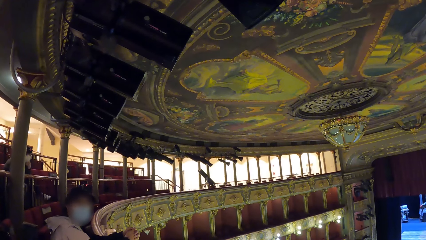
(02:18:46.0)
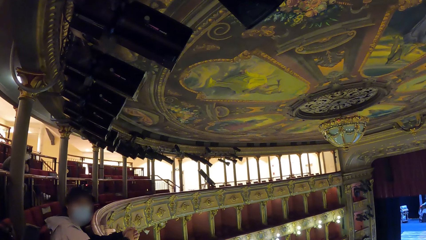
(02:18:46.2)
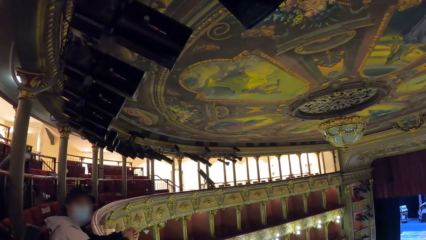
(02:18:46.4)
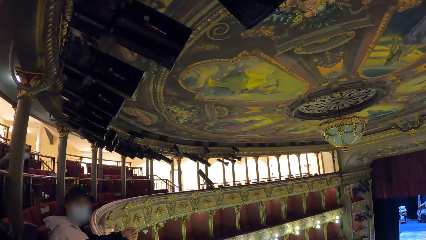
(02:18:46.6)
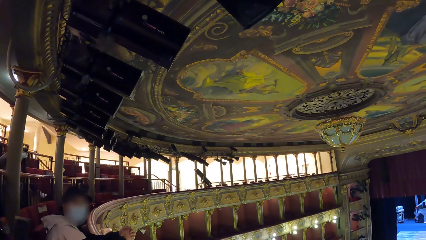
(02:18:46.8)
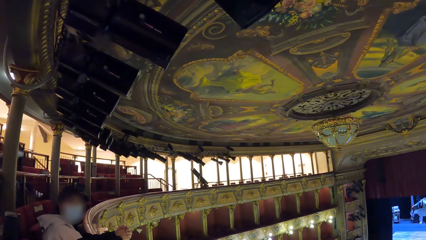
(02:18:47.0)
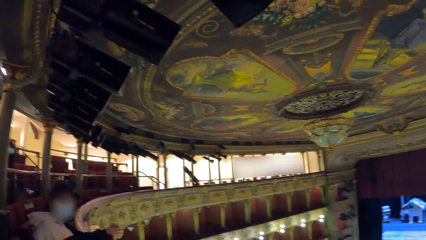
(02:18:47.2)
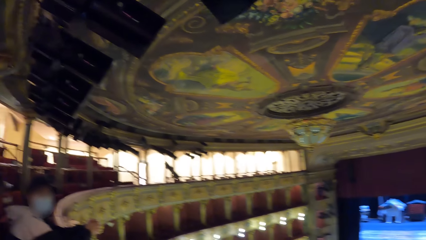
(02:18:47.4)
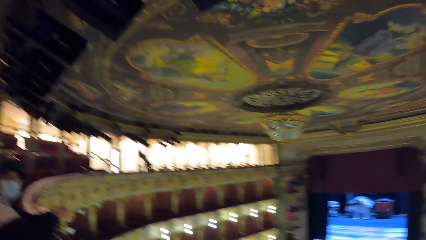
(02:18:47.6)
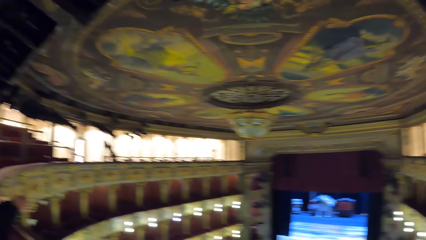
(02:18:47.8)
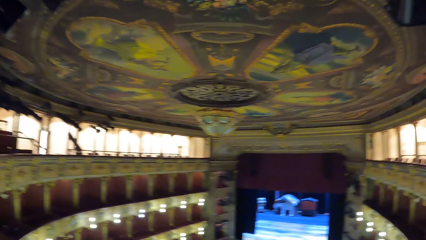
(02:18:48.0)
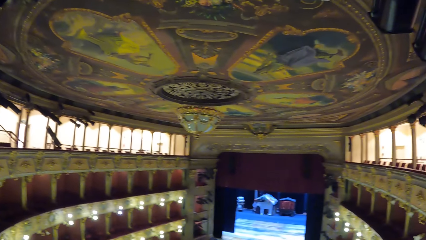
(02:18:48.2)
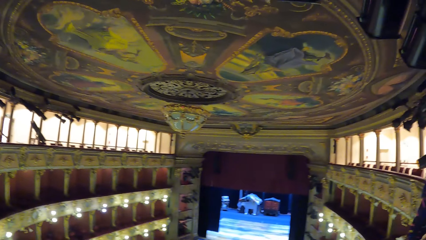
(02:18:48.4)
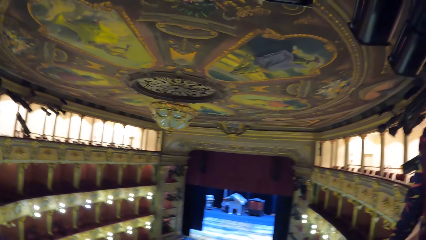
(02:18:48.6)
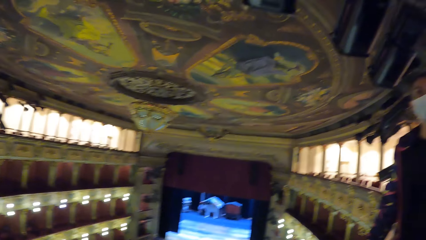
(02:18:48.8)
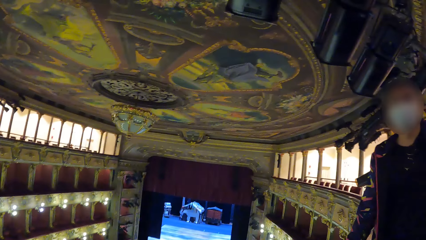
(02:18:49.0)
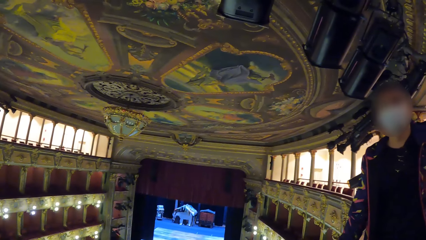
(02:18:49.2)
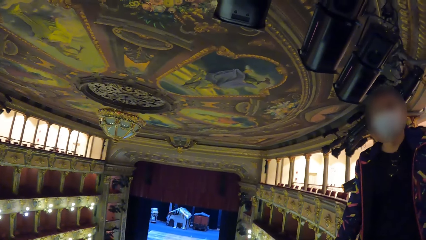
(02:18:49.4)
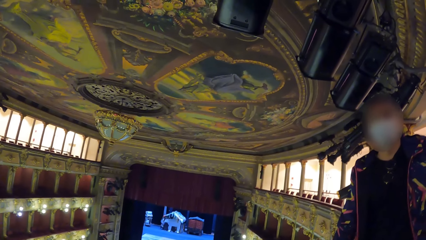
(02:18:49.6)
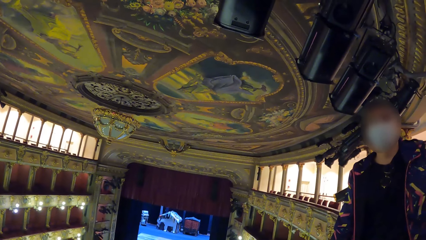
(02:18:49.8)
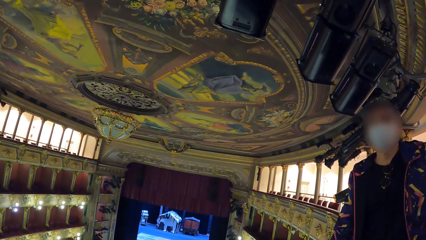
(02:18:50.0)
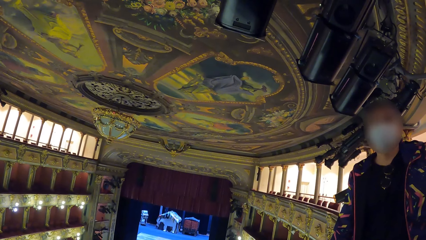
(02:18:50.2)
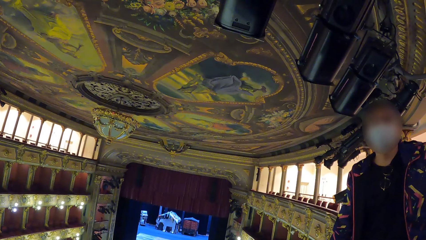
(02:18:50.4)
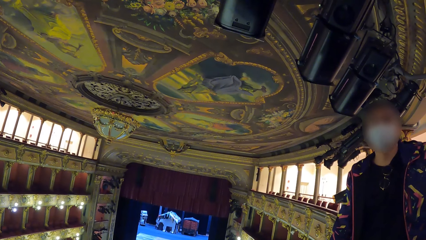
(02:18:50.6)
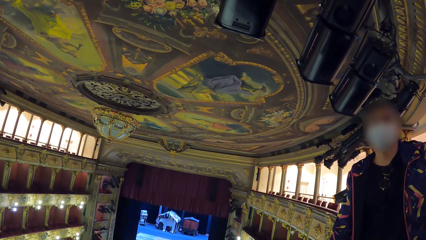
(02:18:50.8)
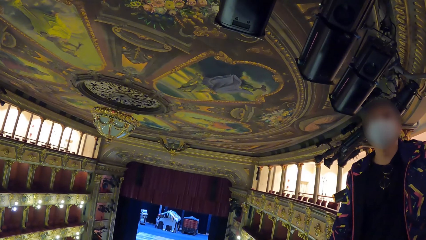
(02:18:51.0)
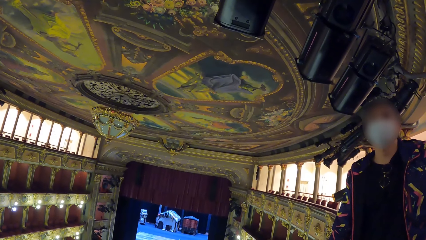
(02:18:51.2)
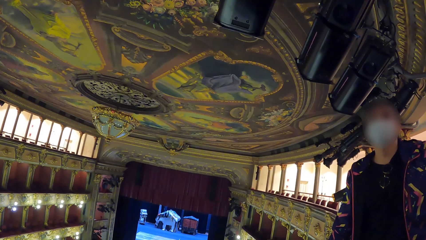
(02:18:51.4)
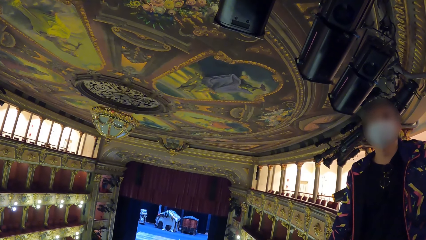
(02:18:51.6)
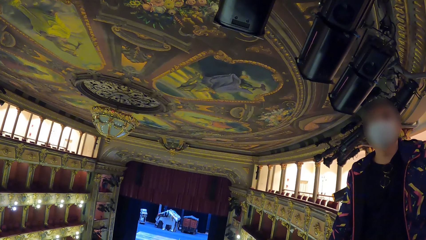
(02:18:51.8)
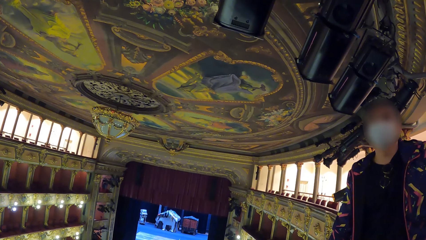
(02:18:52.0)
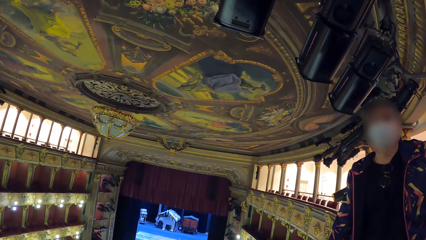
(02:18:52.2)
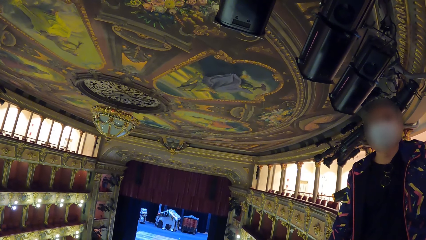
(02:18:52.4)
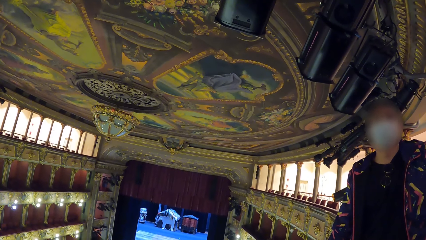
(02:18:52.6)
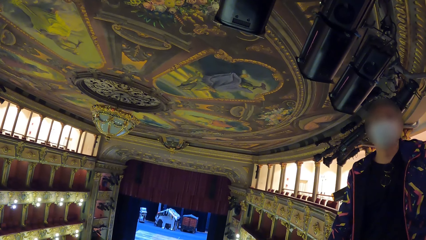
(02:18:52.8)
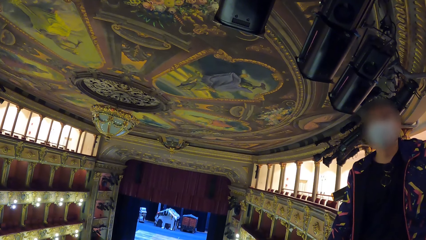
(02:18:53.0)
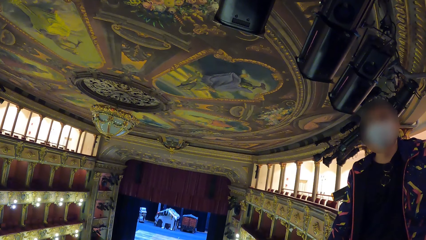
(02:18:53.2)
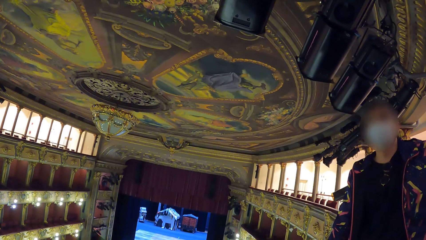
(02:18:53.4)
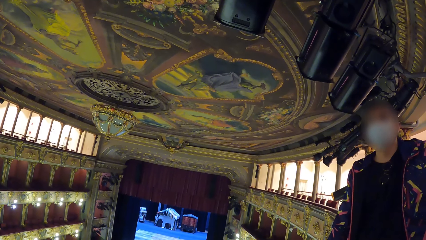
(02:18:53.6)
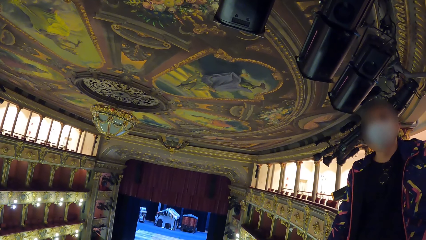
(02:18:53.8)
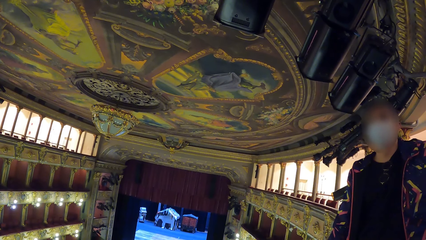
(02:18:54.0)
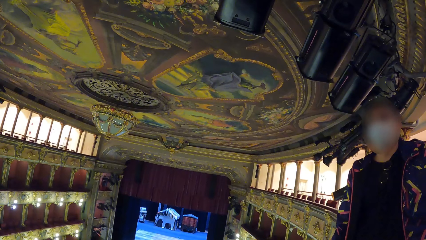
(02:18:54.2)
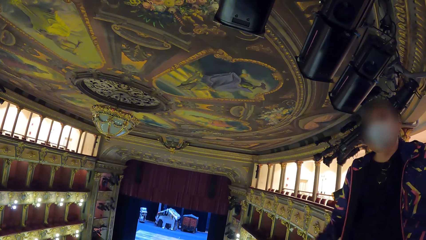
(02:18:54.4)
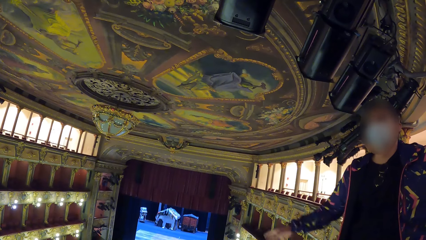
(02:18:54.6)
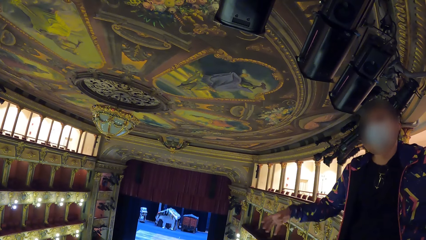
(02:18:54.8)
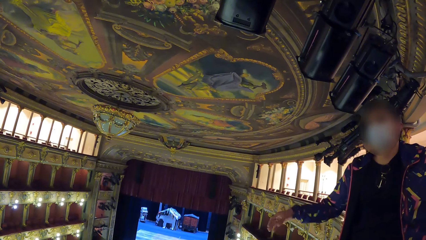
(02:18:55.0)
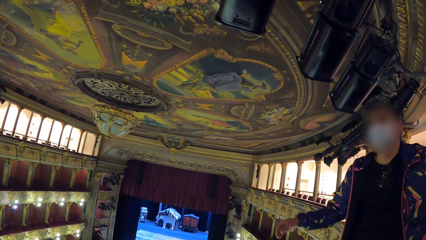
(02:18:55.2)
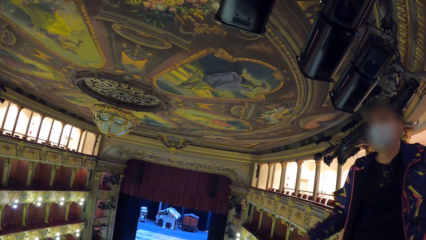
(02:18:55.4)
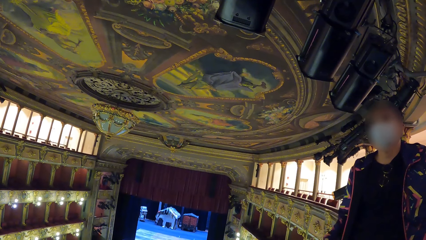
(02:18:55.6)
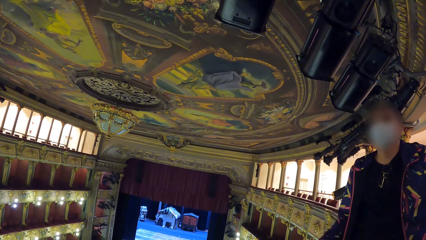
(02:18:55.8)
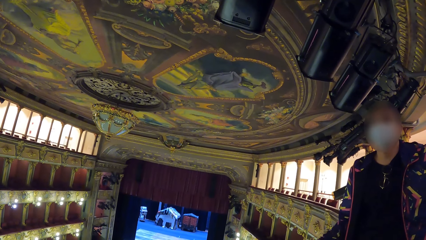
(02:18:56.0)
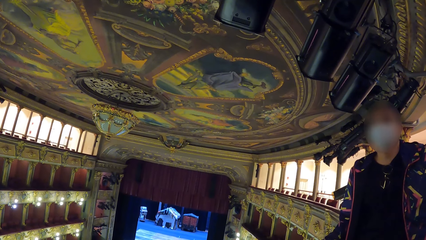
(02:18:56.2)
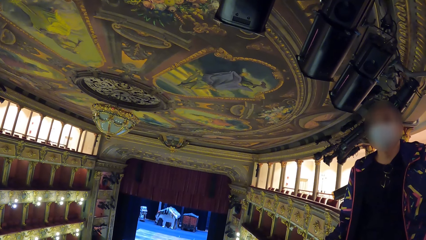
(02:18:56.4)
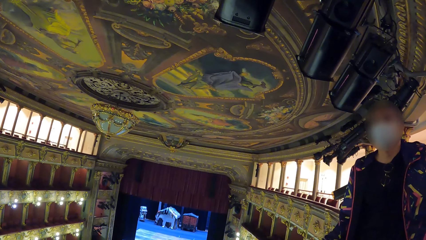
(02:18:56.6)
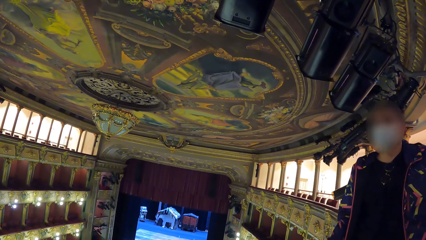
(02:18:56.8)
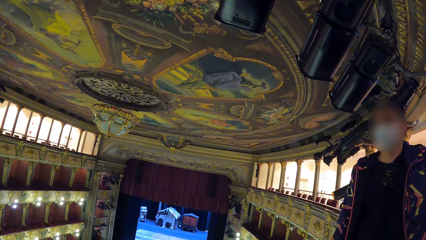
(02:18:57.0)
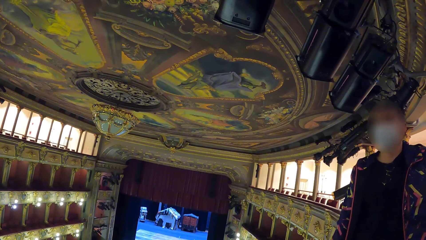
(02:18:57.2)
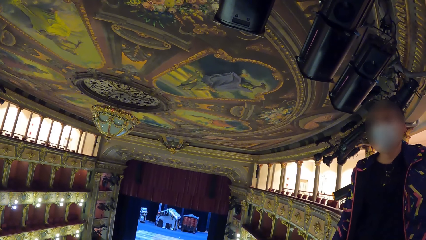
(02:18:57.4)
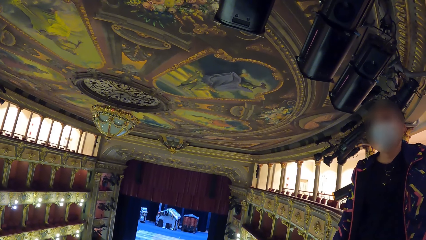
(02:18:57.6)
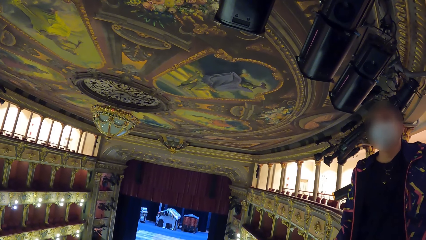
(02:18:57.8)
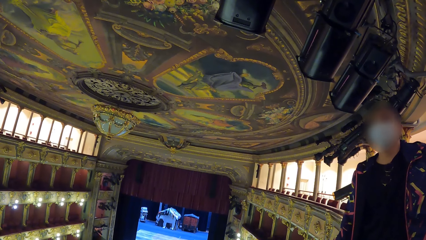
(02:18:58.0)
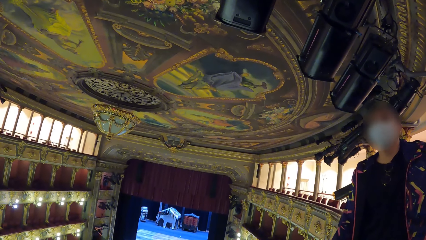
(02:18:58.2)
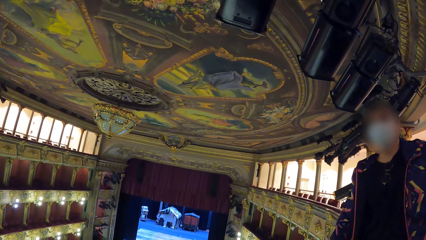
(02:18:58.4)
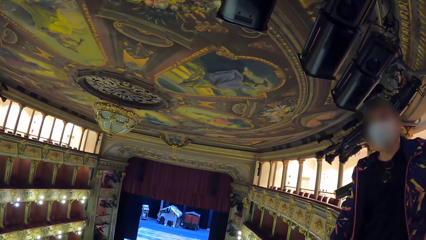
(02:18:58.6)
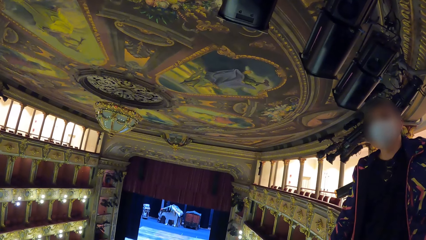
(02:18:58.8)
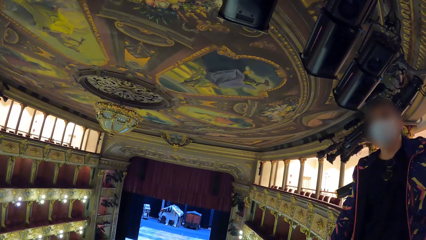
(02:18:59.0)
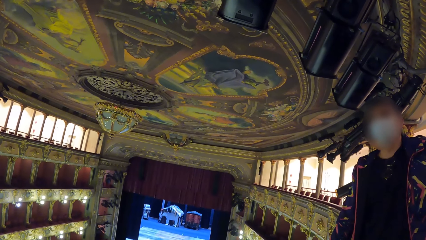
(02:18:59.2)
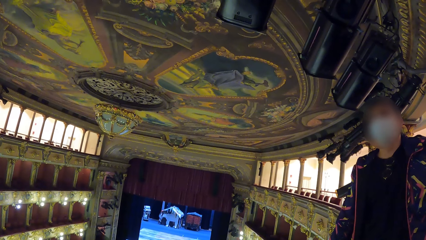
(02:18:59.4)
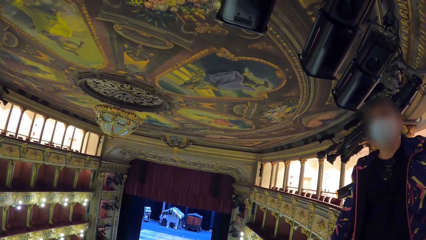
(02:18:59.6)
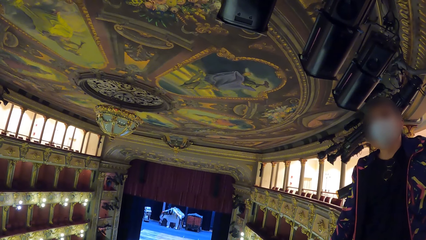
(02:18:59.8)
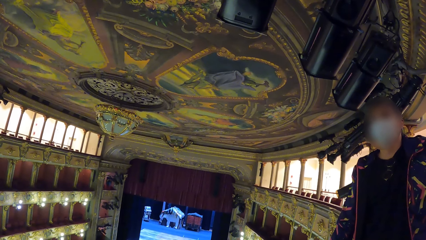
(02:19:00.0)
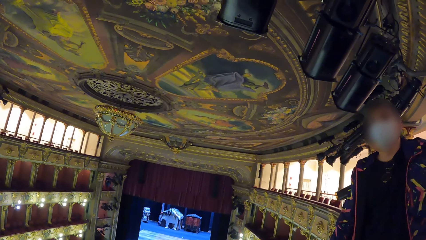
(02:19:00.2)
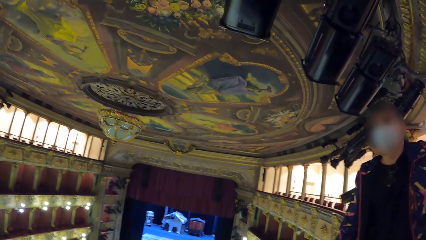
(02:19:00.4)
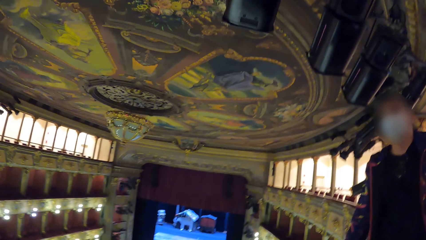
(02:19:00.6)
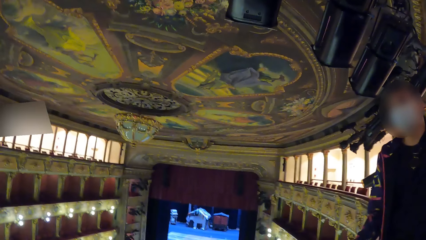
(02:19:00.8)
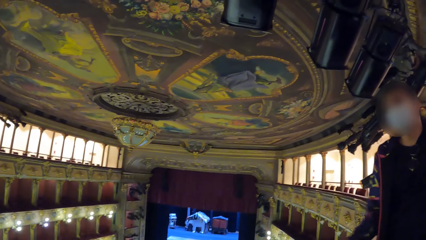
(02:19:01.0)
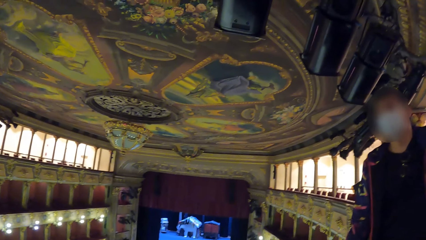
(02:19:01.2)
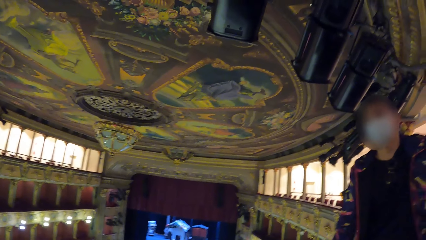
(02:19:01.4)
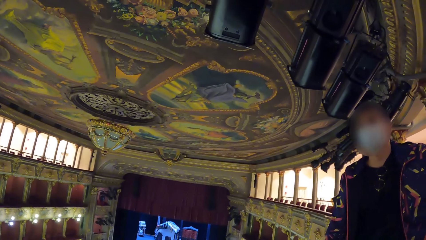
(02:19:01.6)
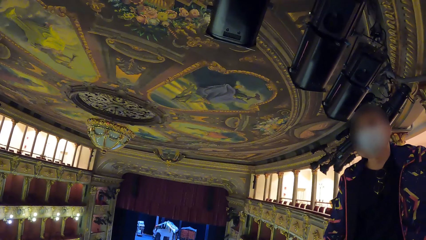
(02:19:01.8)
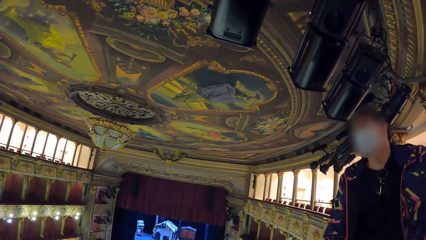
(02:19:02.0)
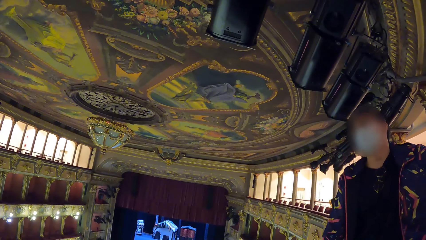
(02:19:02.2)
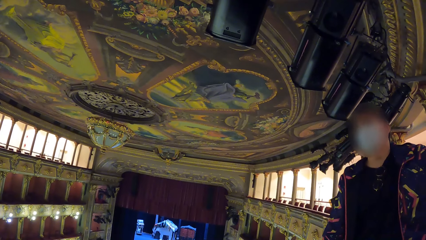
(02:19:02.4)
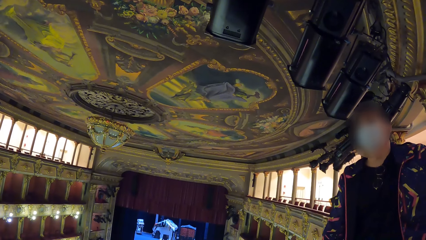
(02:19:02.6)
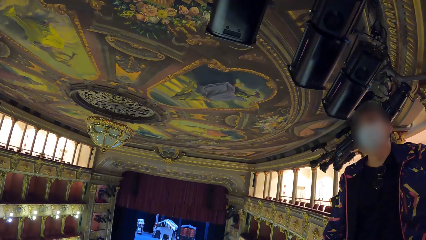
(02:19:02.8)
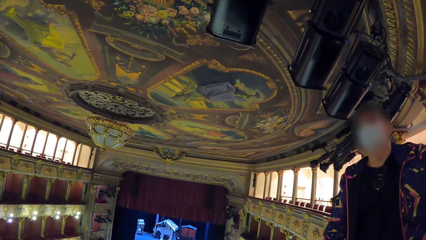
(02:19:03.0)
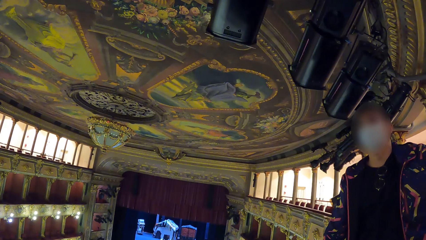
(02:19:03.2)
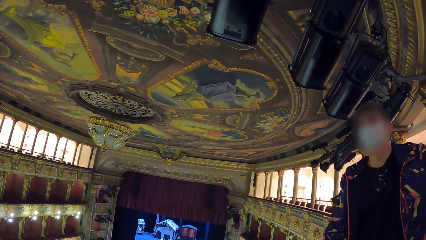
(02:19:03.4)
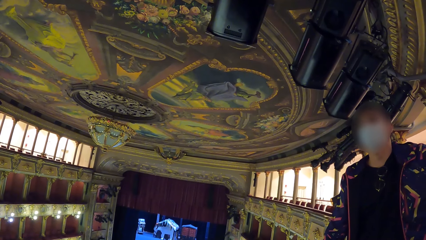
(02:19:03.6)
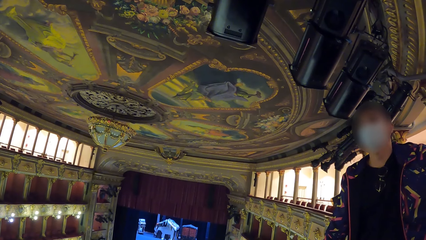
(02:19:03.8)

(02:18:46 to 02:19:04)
The camera wearer moves around the room. A man talks to the camera wearer.
